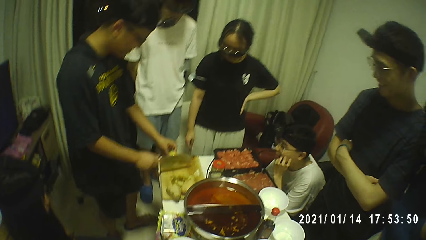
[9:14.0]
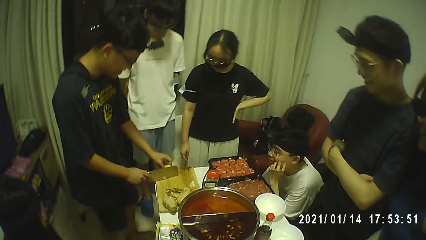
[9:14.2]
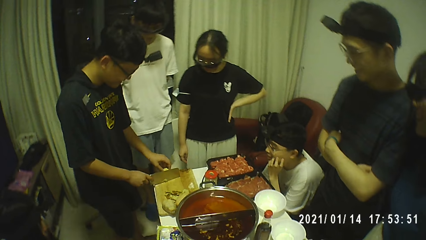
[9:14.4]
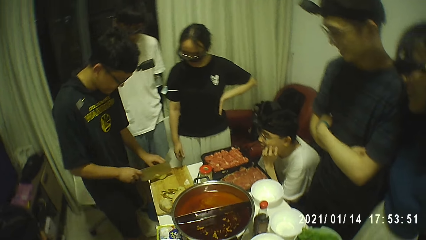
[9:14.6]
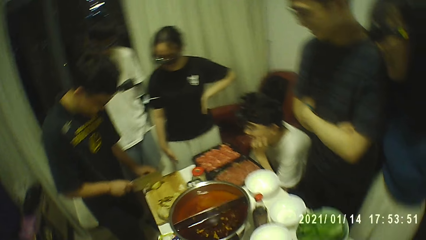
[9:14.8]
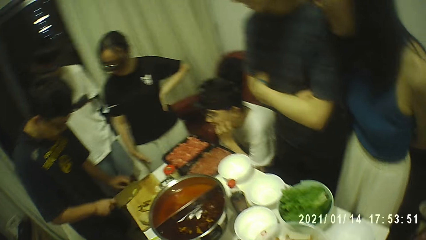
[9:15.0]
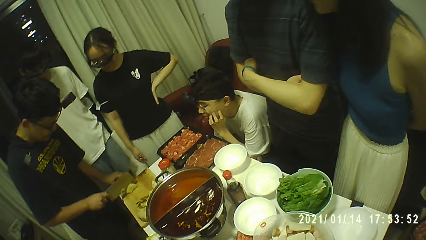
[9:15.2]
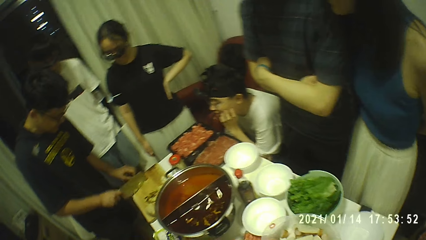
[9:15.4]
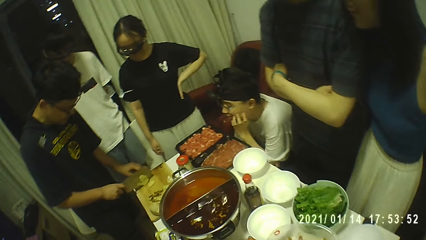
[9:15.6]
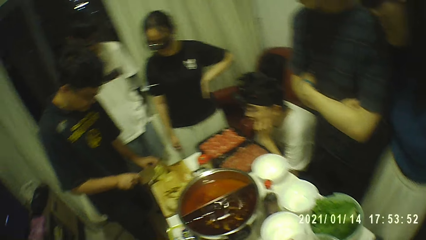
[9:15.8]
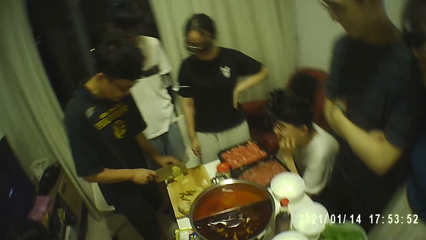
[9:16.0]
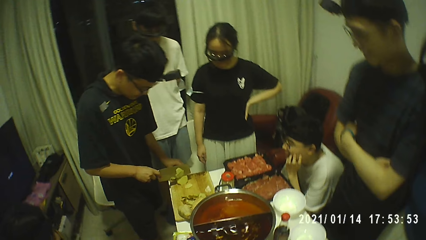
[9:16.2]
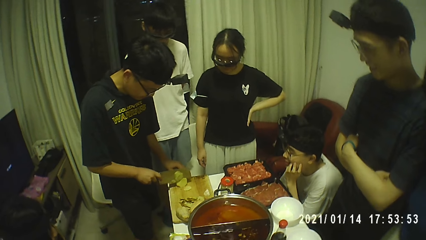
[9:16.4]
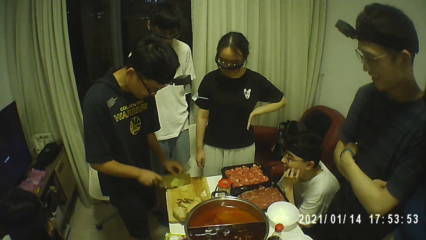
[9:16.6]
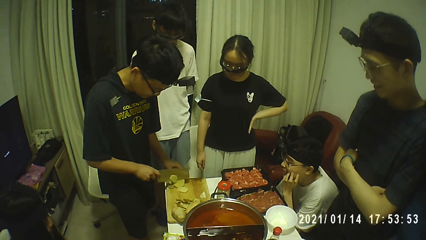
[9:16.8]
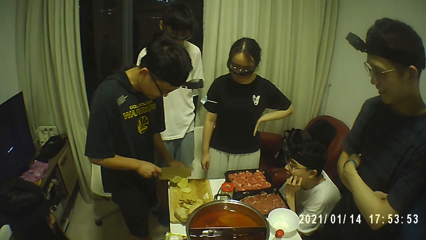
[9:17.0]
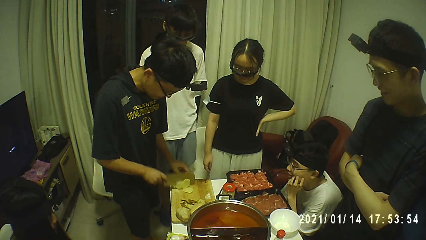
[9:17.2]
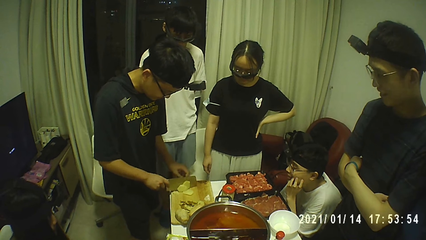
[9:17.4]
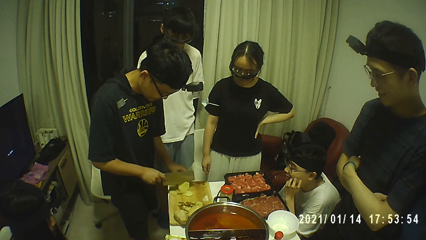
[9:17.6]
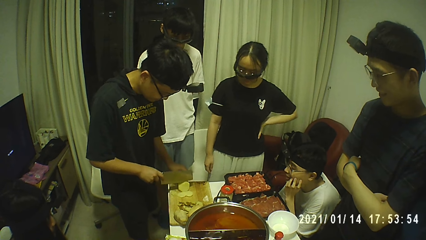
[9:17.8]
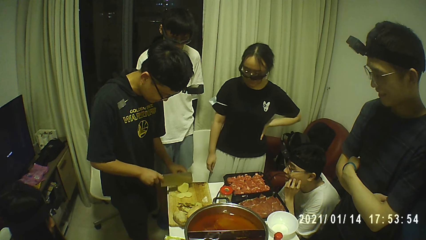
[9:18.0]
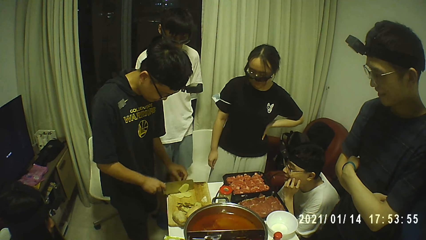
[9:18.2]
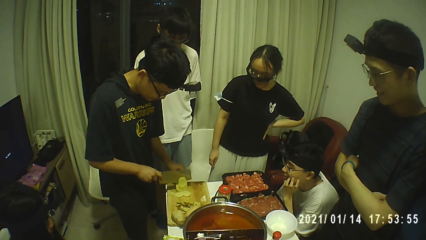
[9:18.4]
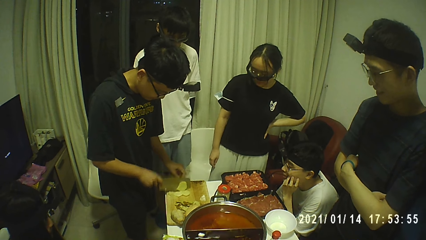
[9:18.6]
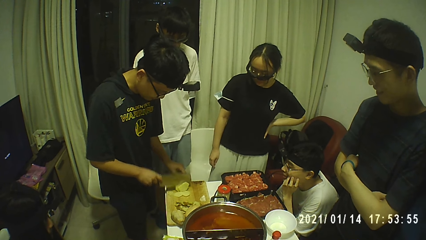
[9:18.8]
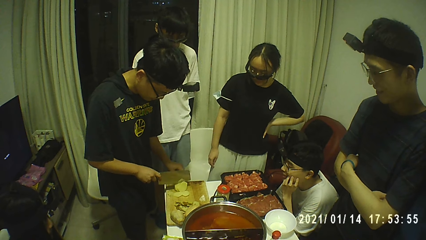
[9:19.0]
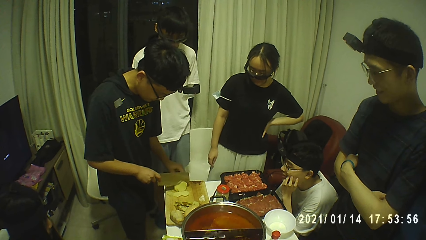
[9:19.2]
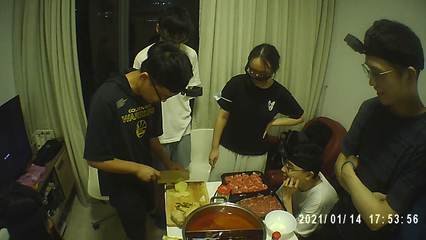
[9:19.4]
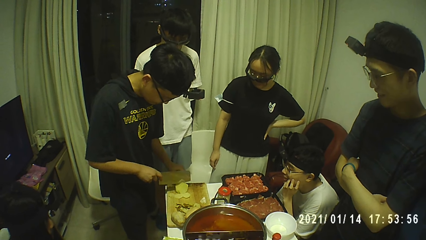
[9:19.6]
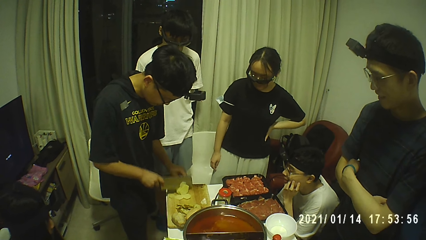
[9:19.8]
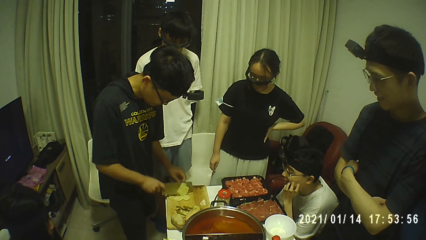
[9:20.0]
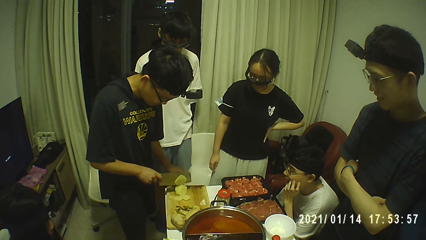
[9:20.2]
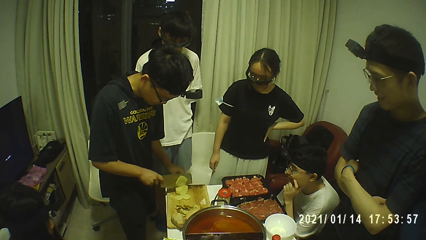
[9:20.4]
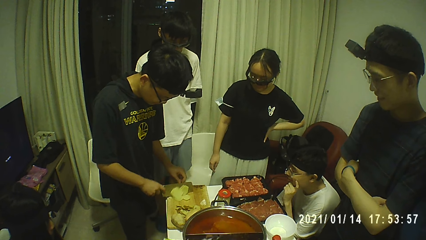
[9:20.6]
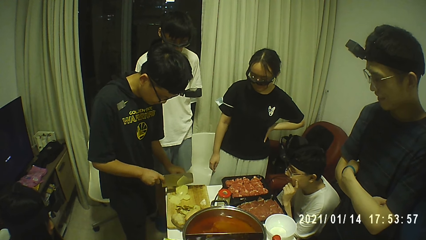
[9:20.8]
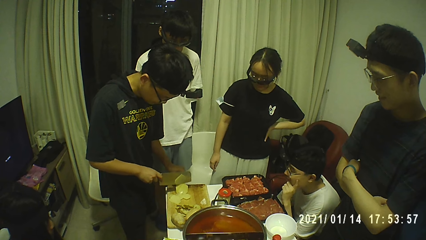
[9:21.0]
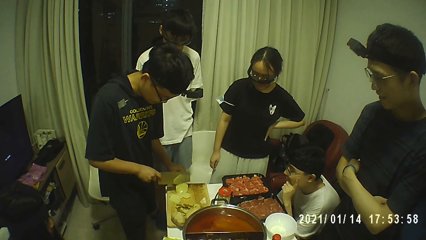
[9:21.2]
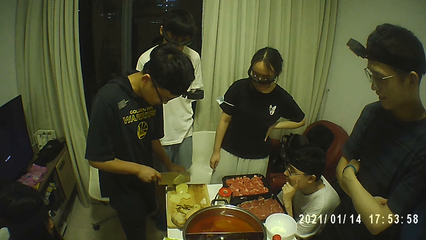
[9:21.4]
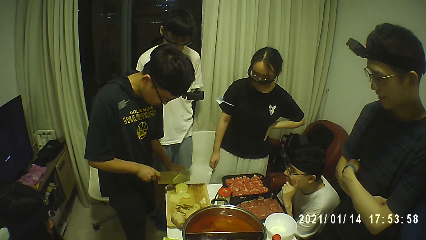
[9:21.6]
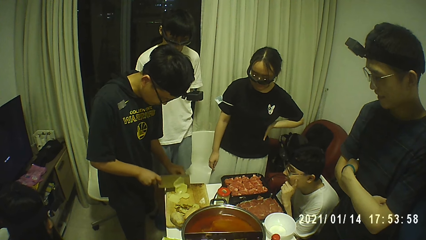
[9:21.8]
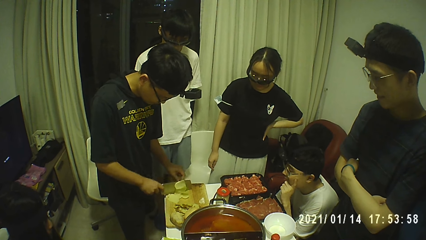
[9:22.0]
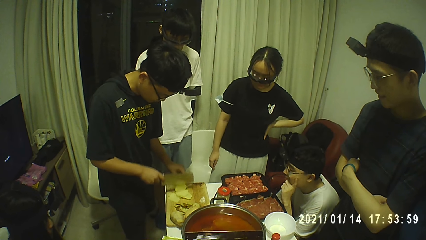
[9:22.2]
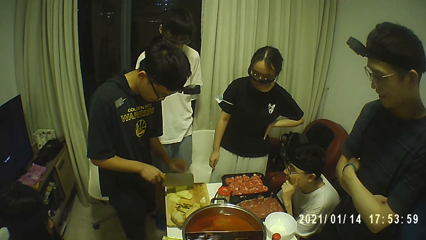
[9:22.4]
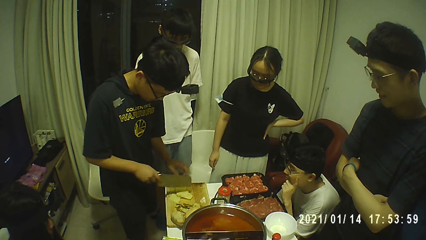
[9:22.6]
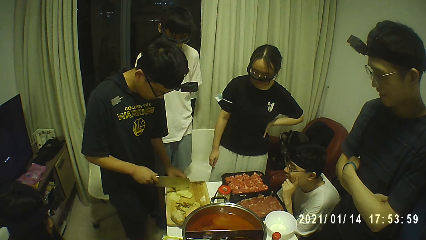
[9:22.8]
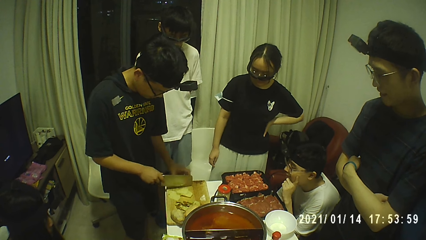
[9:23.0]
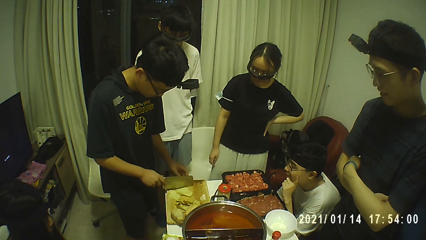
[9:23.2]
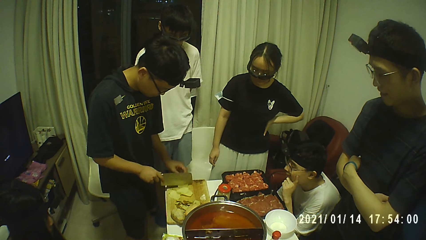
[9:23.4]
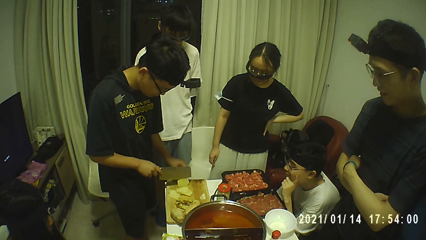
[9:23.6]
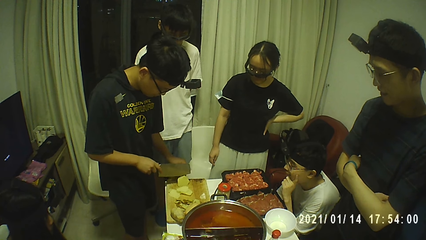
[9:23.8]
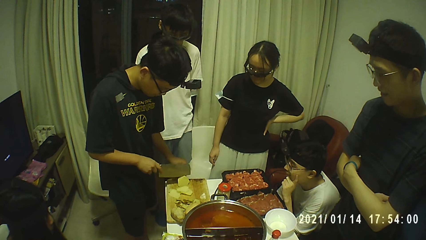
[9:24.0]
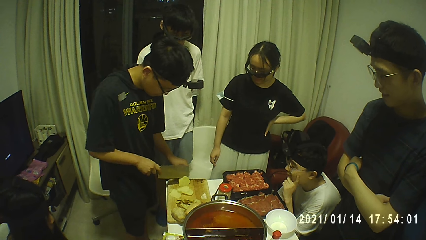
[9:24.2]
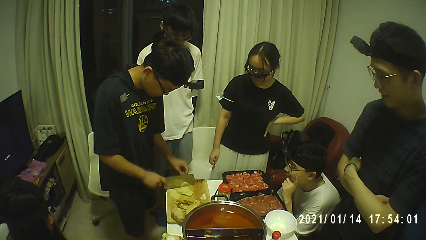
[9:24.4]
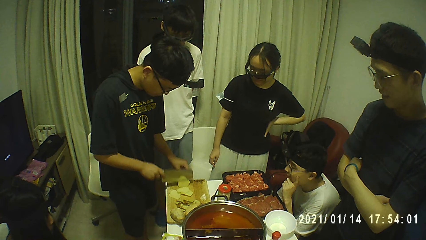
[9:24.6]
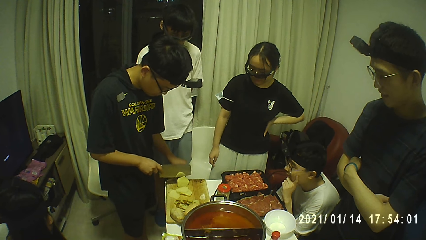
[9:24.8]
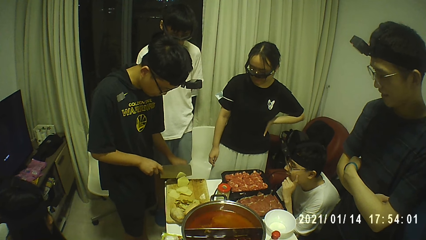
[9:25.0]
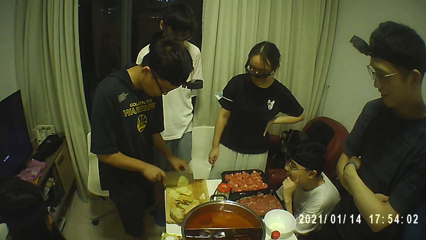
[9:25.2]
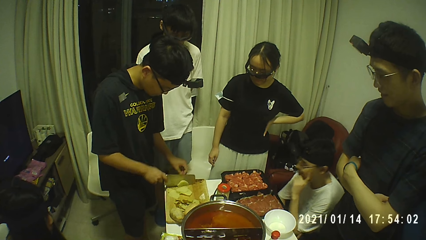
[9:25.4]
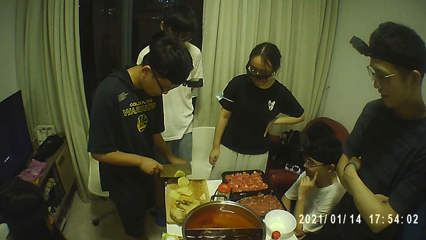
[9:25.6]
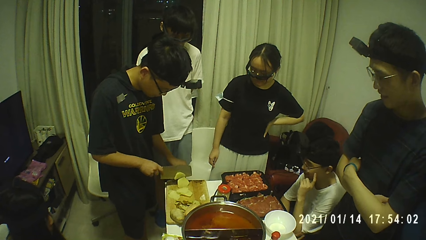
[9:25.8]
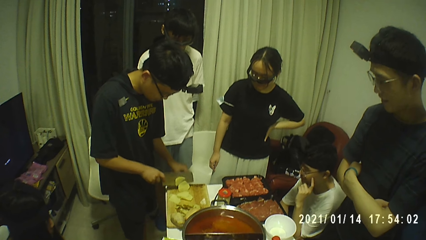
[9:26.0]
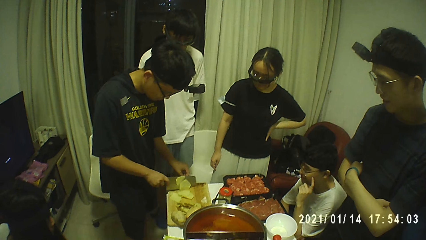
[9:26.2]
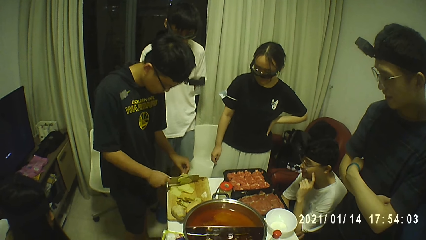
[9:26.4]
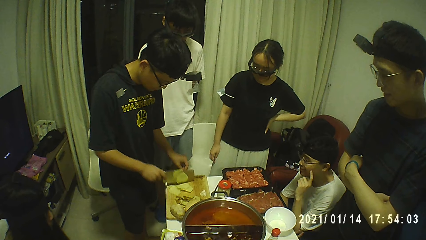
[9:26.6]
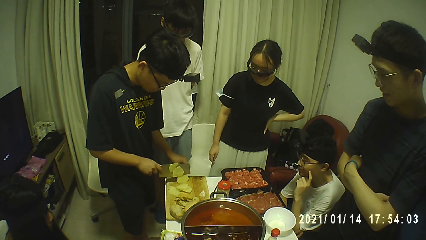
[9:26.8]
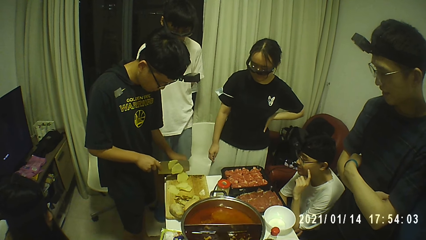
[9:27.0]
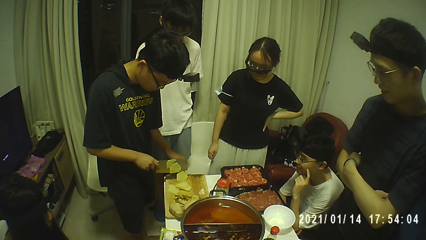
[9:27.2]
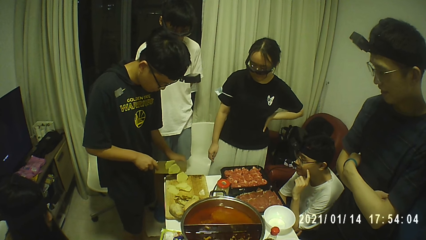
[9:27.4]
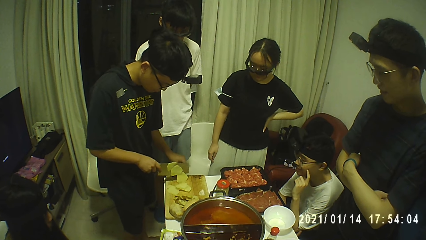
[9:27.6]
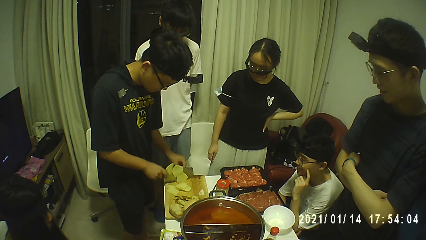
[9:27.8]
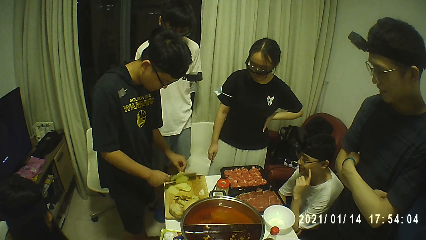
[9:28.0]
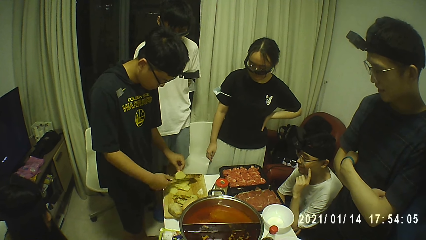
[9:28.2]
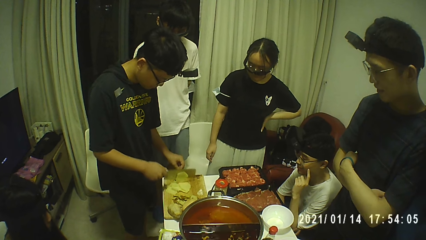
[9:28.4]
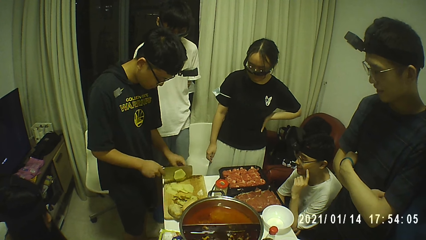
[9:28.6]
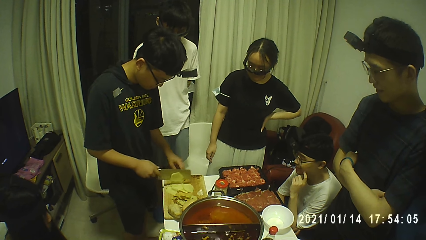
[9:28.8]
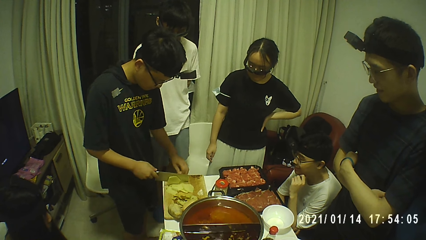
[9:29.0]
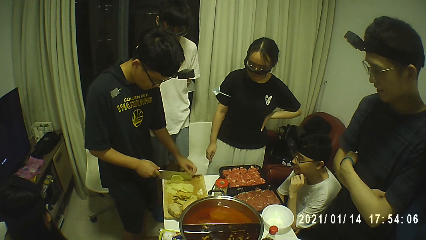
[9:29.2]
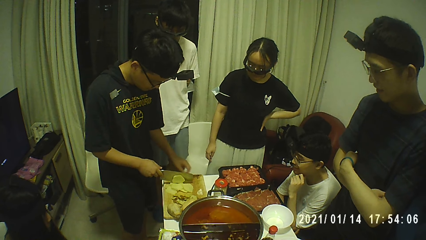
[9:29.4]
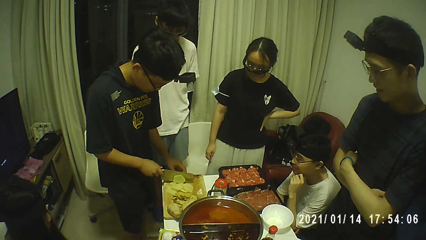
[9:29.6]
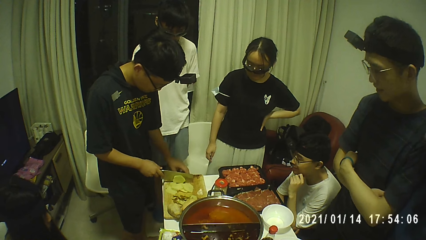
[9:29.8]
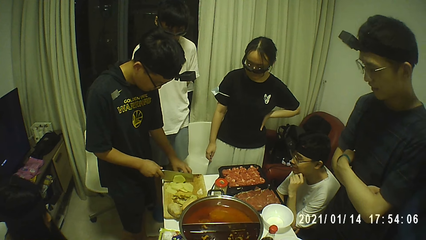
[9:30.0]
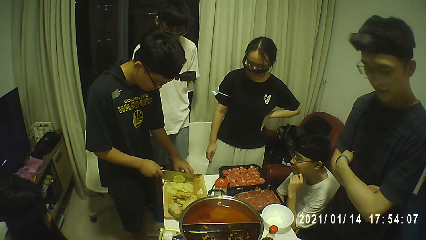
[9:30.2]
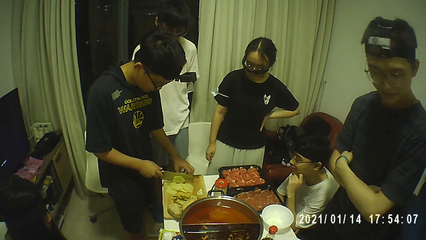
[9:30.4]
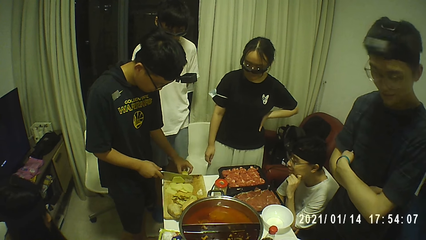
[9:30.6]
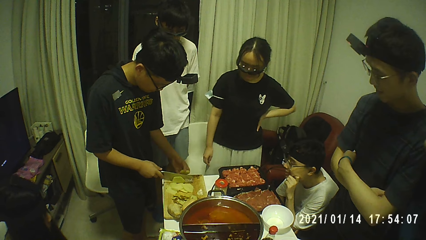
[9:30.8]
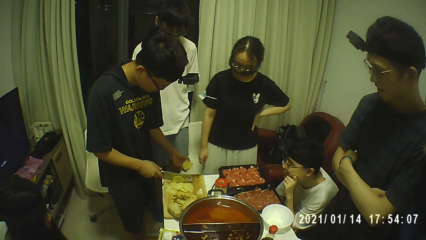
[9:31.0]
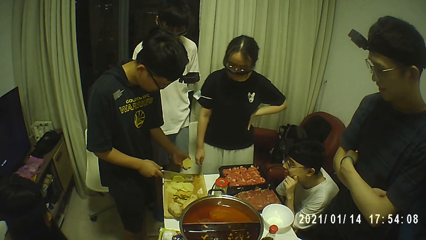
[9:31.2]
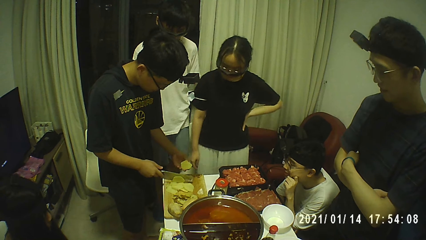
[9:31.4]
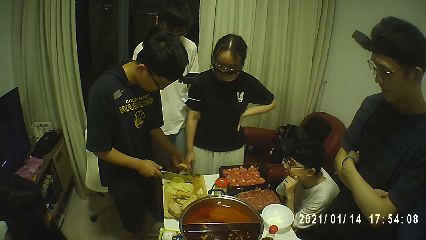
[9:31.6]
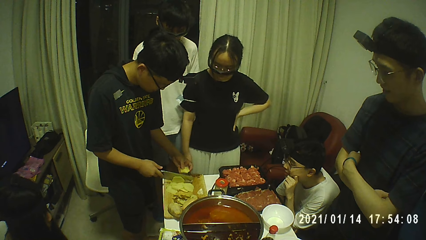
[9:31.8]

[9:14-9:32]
The man chops the potato on the cutting board with the knife in his right hand. The camera wearer laughs. The man picks up the potato from the cutting board with his left hand.
